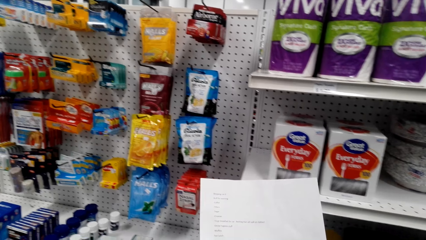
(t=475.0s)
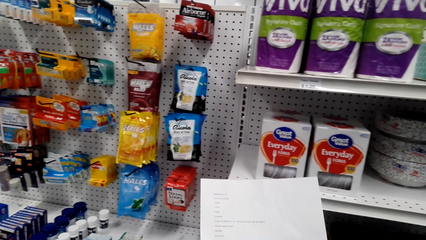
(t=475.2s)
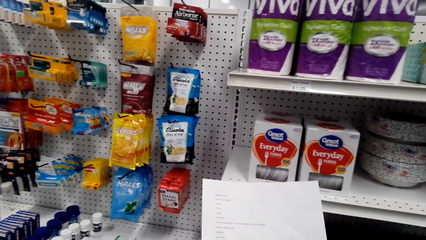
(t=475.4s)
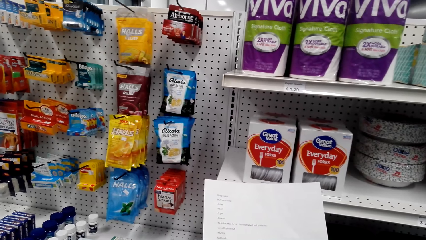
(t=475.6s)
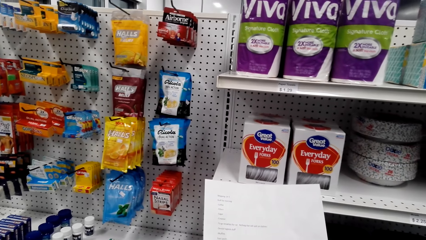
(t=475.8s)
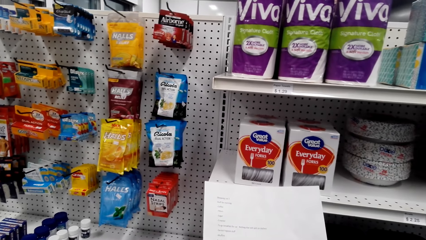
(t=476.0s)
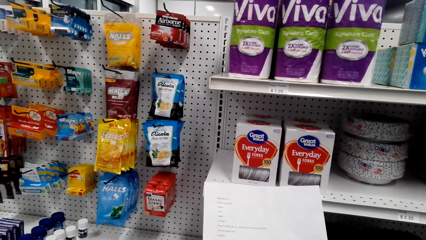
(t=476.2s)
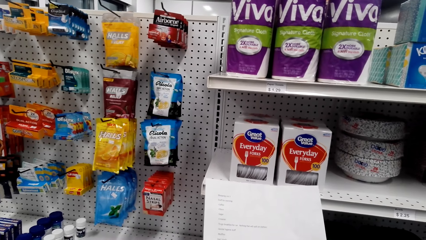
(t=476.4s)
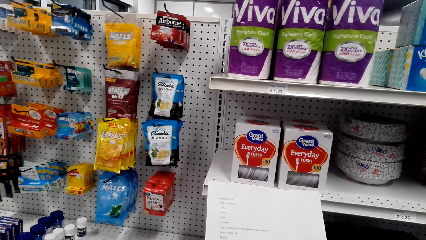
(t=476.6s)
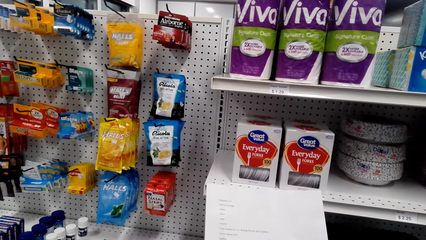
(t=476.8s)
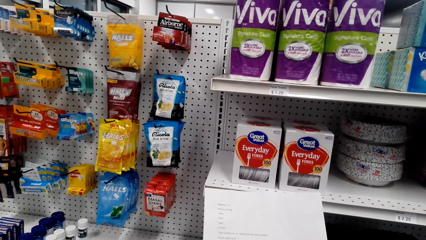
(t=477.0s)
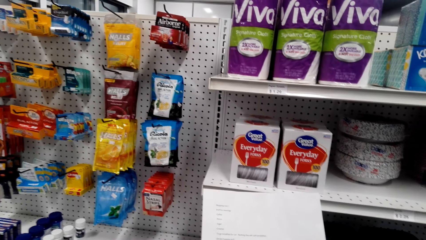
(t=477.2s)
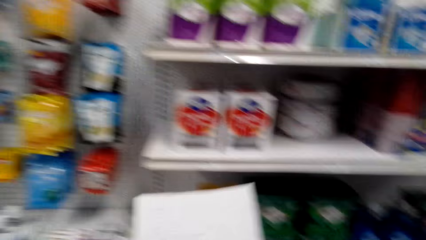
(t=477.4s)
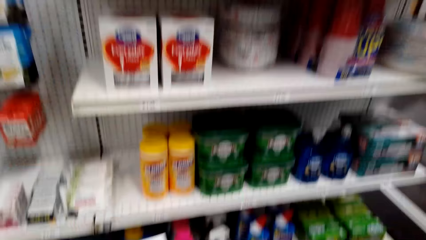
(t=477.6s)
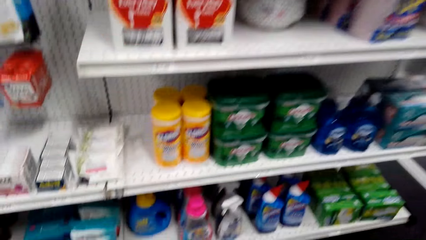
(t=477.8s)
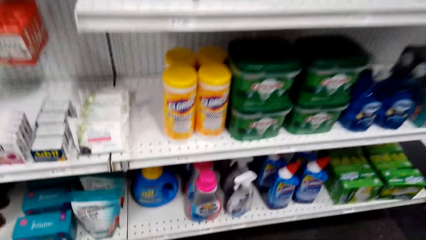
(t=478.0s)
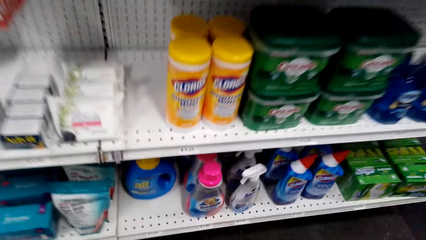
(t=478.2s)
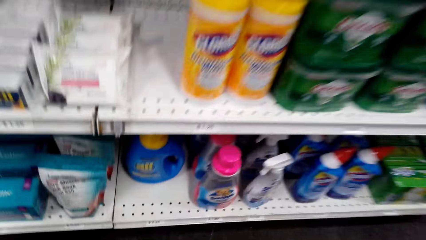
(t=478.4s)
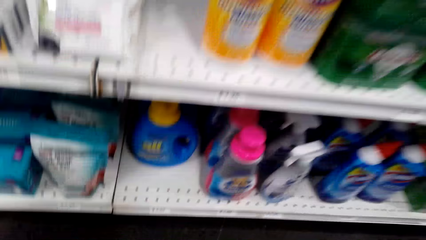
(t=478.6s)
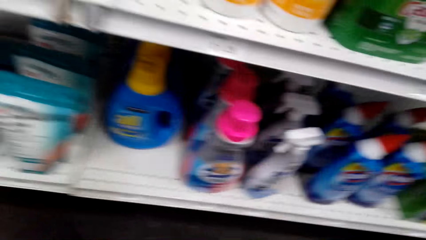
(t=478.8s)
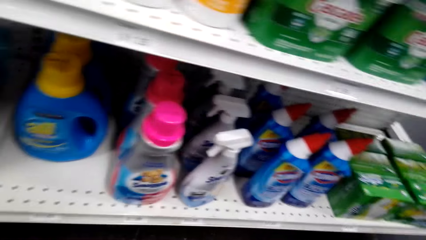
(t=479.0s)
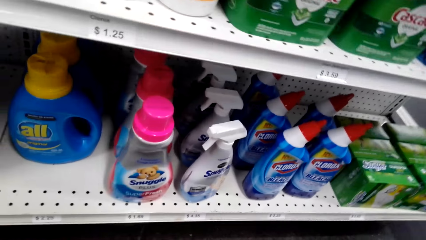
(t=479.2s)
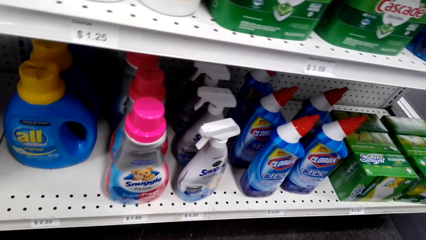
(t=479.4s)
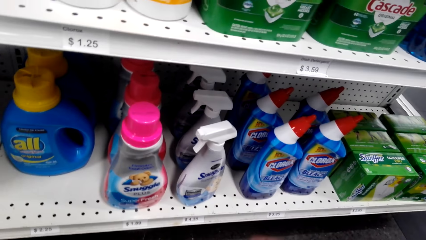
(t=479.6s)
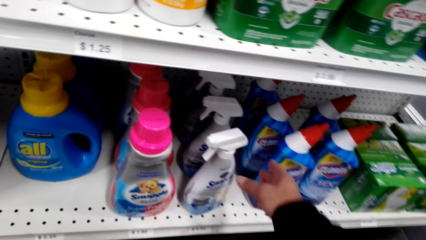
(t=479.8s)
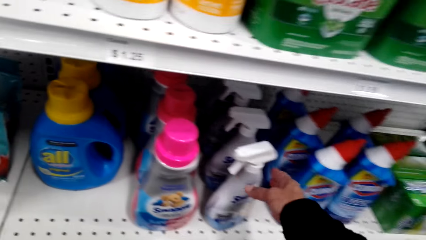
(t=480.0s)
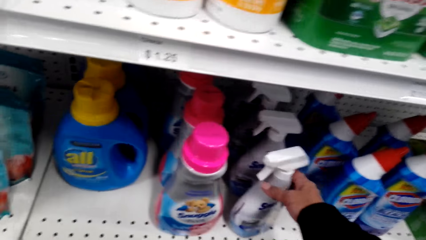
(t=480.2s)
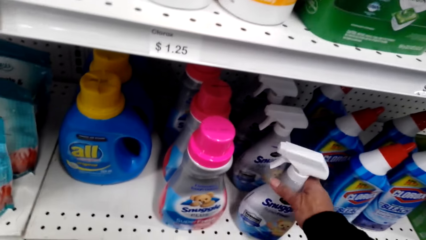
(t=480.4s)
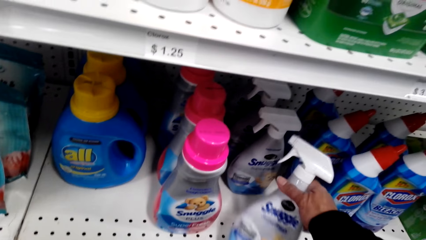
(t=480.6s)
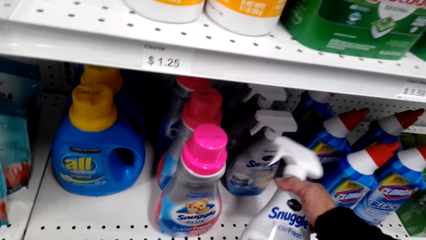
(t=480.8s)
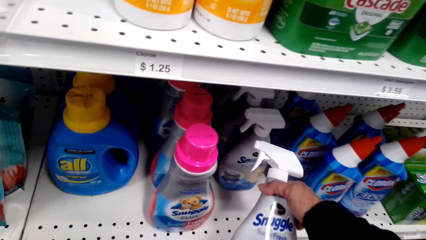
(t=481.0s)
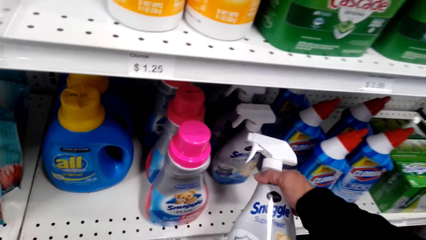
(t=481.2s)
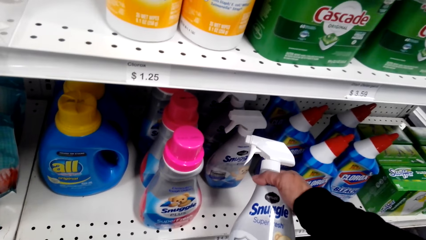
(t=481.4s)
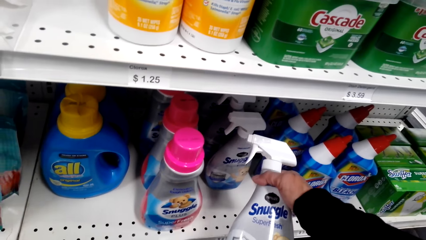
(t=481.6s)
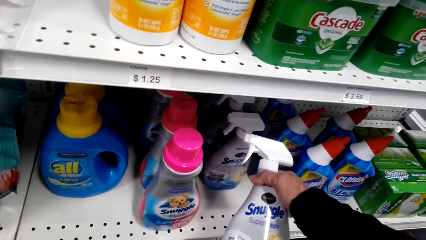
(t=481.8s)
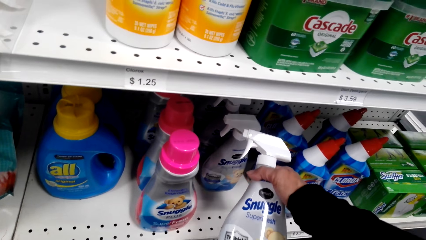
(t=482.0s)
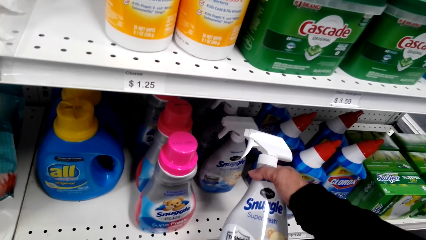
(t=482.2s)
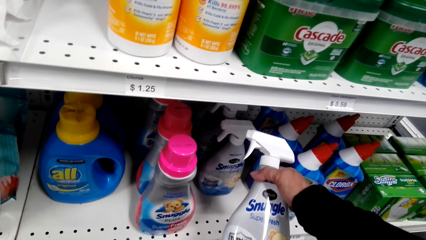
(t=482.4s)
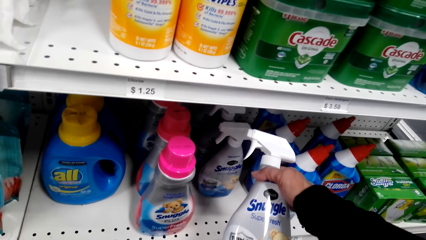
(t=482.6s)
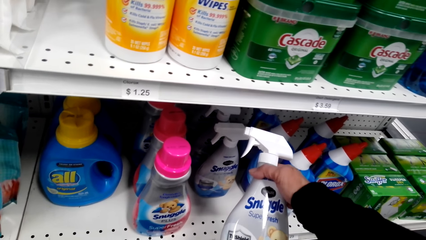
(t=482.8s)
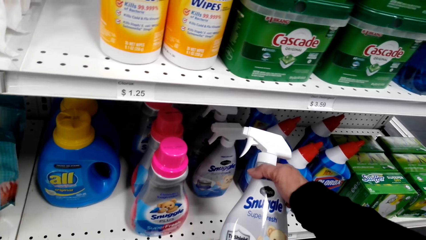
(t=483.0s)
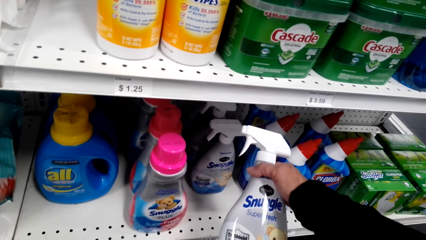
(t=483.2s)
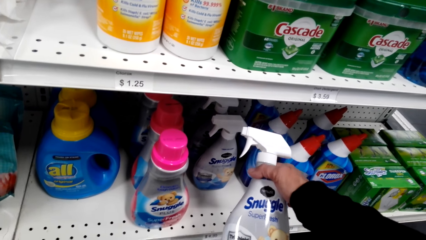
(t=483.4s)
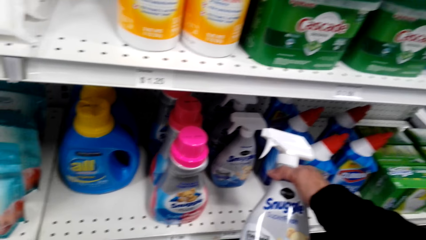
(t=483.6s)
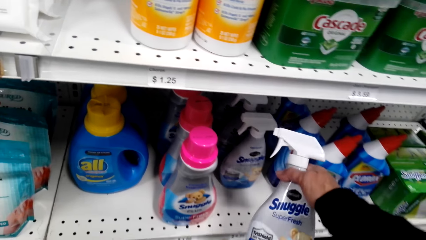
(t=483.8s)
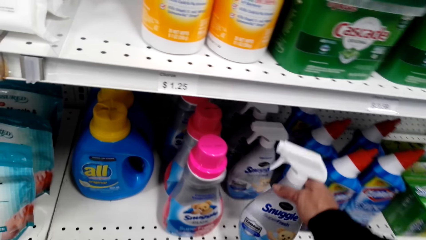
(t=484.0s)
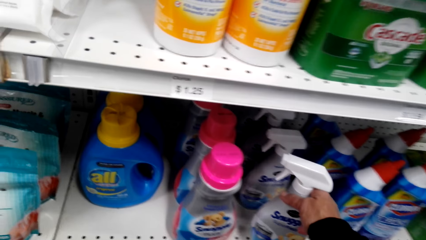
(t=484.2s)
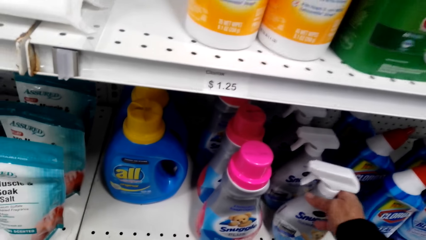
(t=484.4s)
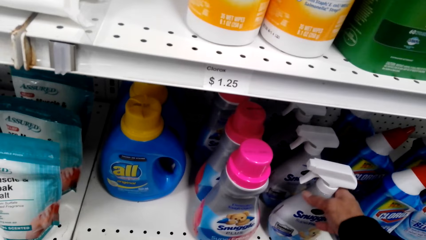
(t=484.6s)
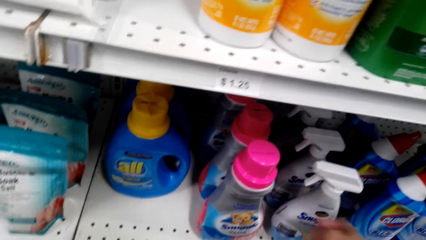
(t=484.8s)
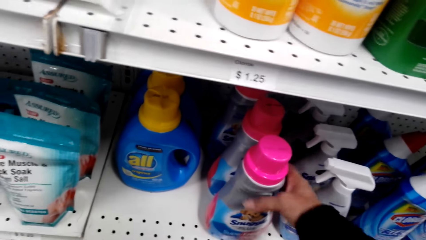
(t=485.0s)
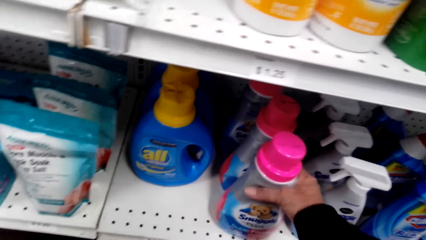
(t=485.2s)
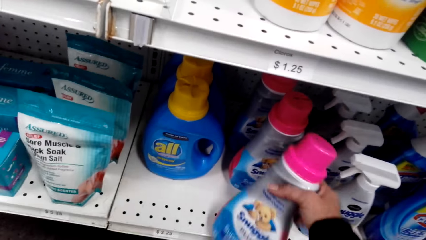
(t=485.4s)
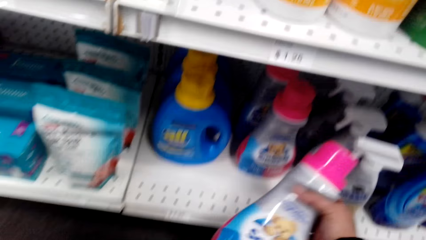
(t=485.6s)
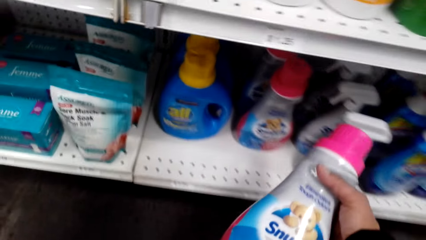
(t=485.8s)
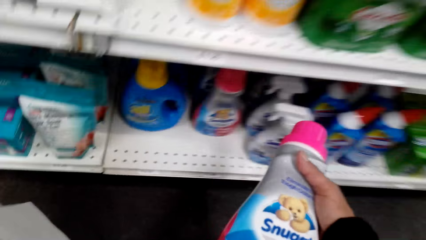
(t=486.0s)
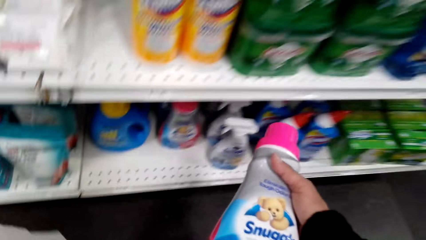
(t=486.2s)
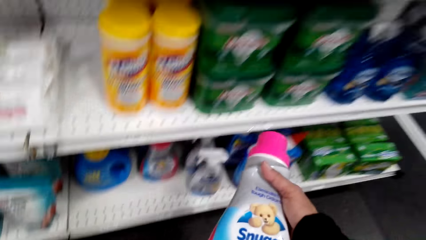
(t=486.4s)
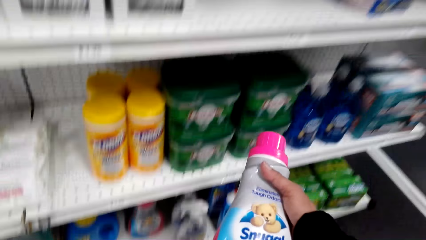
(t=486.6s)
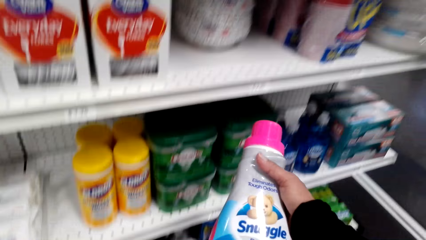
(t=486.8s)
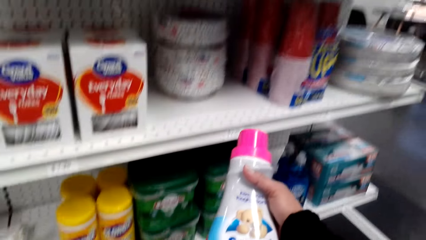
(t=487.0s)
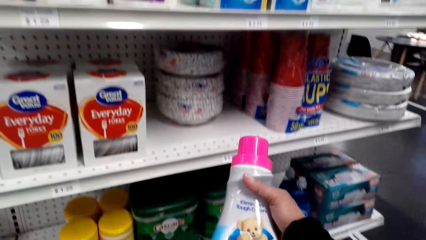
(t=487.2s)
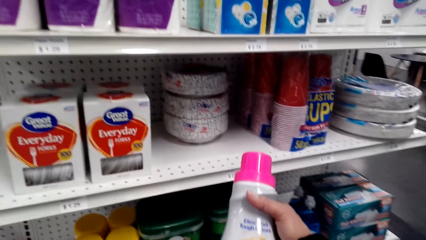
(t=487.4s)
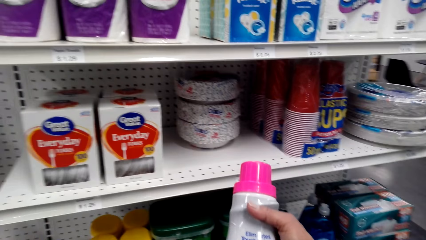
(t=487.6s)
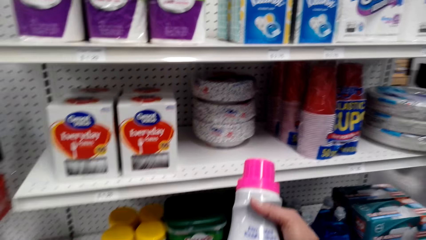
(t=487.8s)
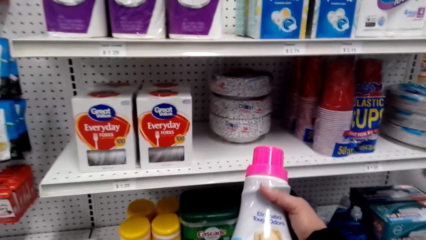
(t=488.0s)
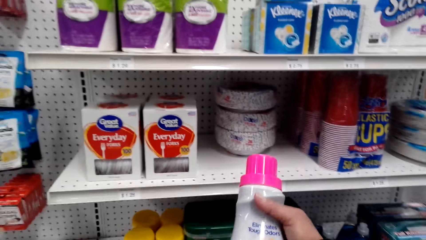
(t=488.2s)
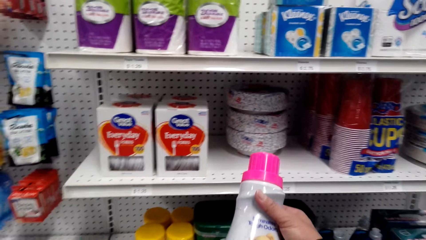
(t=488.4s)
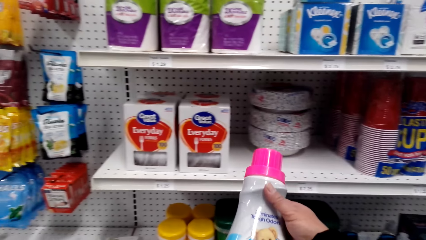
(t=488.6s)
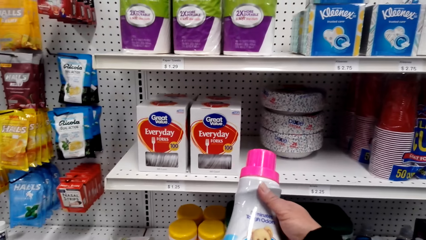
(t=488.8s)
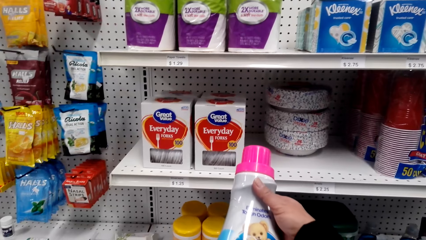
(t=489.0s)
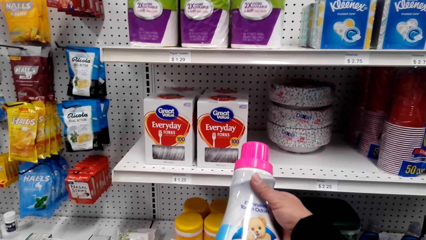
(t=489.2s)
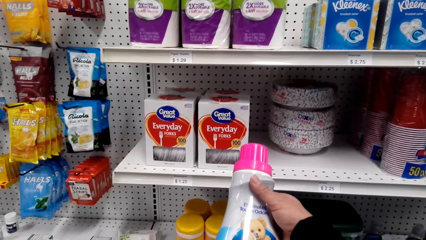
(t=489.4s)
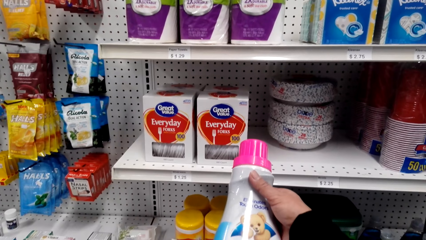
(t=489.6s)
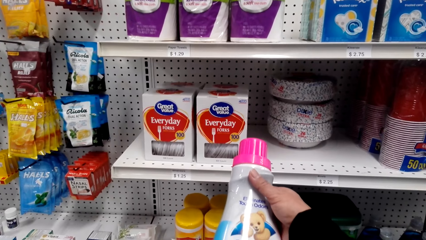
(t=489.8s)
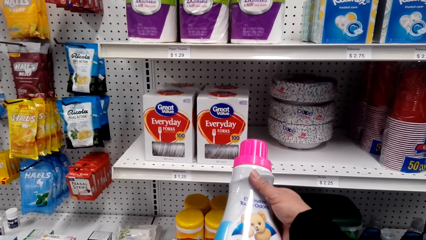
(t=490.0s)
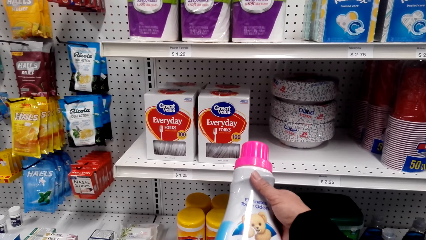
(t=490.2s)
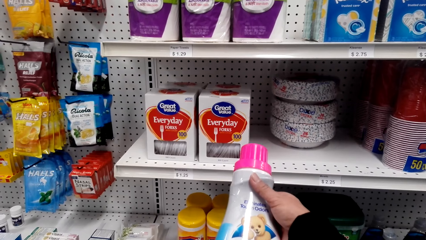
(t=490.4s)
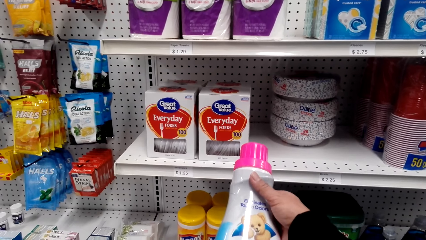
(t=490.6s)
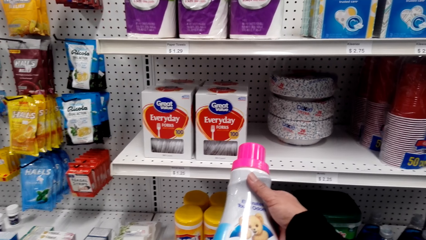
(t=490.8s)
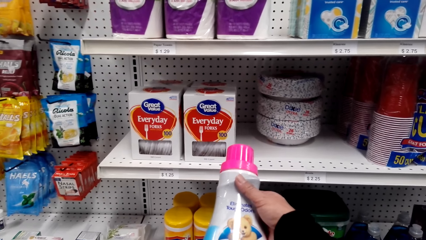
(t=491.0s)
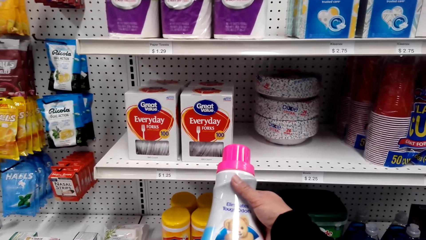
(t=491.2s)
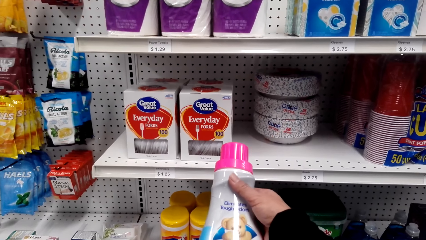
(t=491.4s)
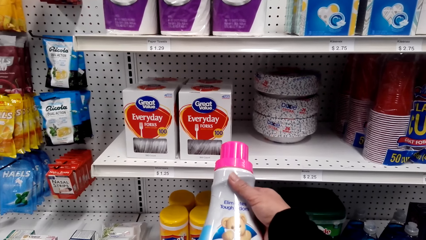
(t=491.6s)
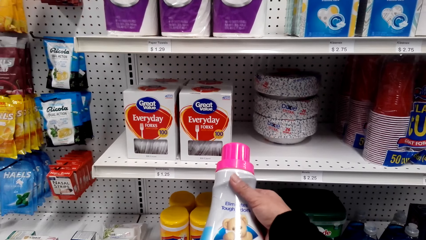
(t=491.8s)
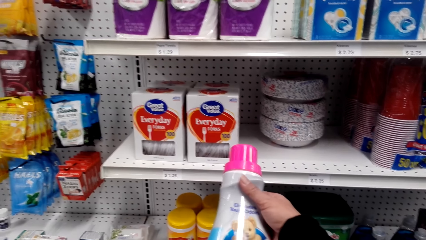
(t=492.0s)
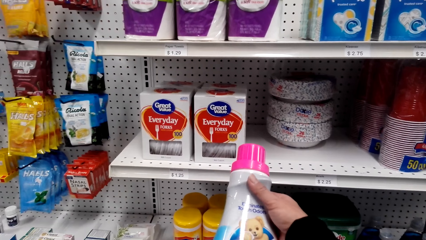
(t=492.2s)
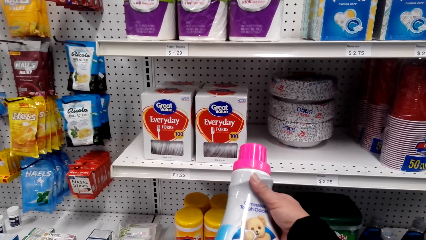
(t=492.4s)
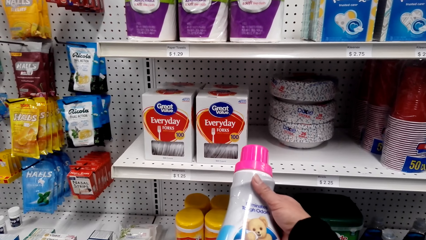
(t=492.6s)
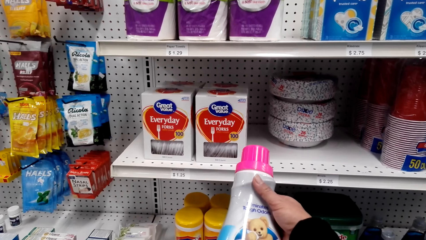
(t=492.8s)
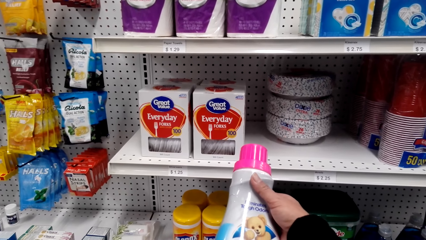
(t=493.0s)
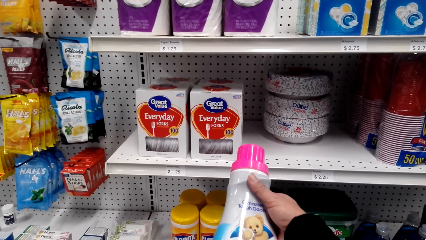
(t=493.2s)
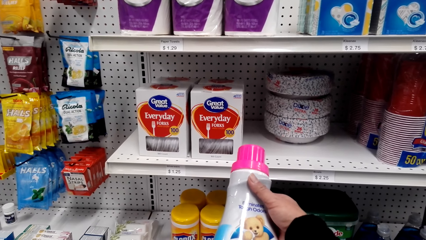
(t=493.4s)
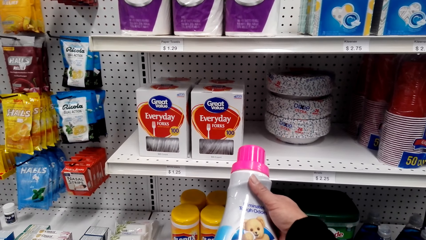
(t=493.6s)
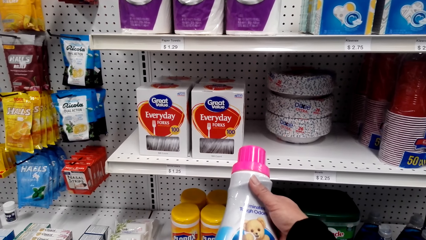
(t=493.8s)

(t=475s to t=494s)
The camera wearer looks down. They pick the snuggle. They put the snuggle back. They pick a bottle from the shelf.
